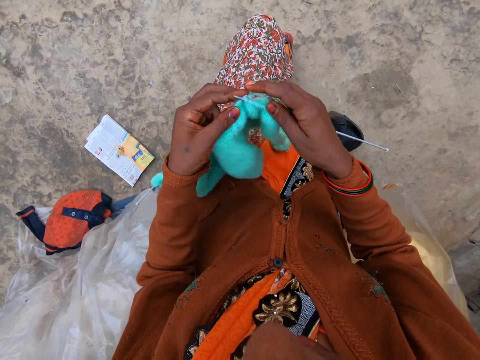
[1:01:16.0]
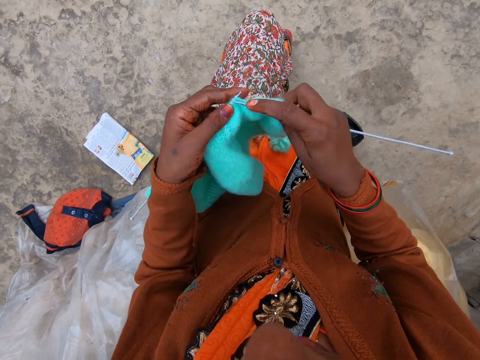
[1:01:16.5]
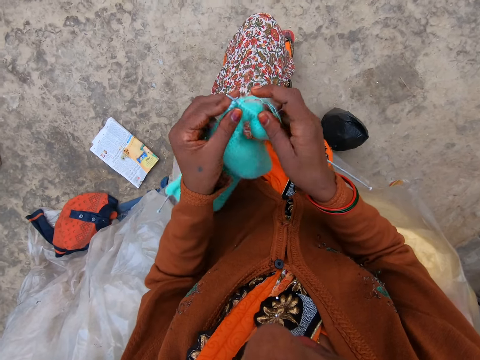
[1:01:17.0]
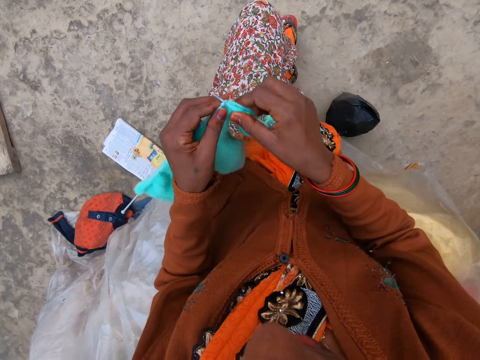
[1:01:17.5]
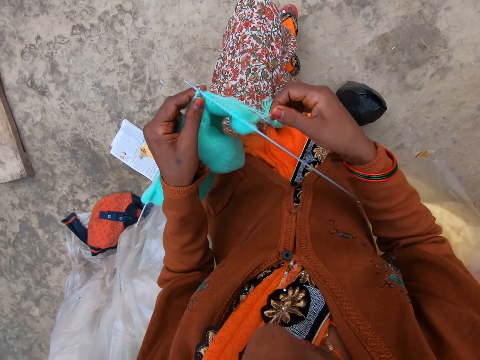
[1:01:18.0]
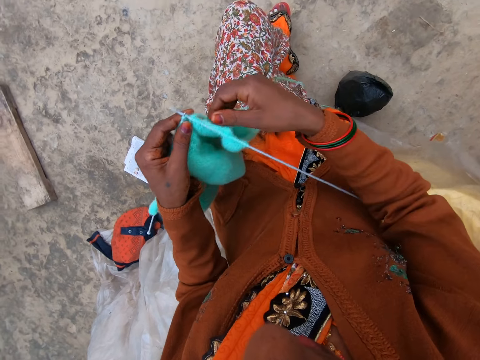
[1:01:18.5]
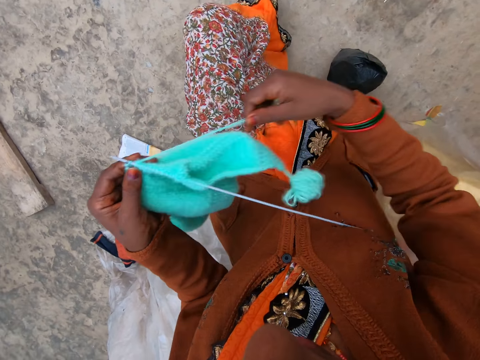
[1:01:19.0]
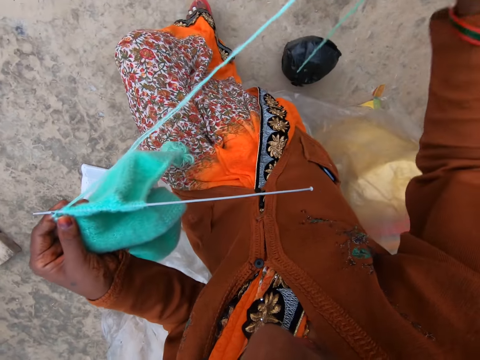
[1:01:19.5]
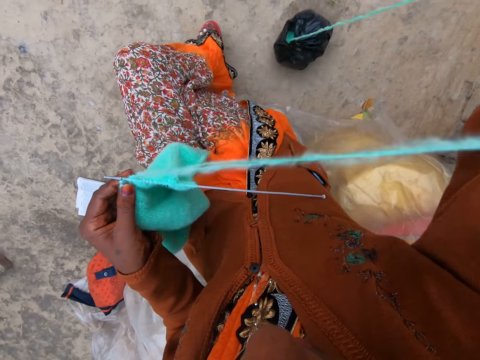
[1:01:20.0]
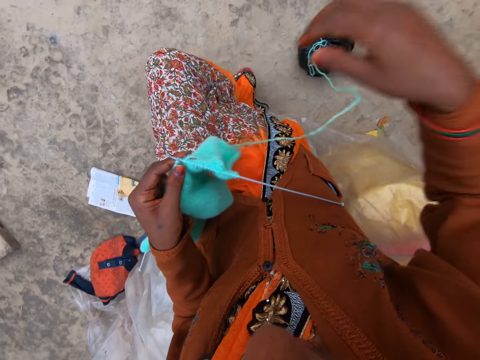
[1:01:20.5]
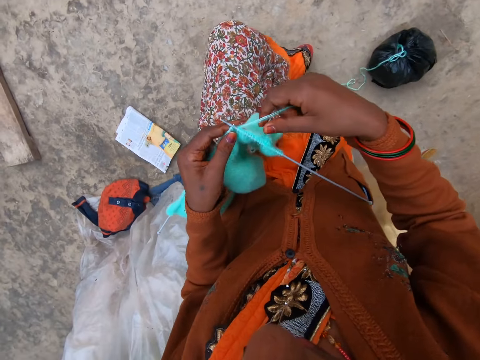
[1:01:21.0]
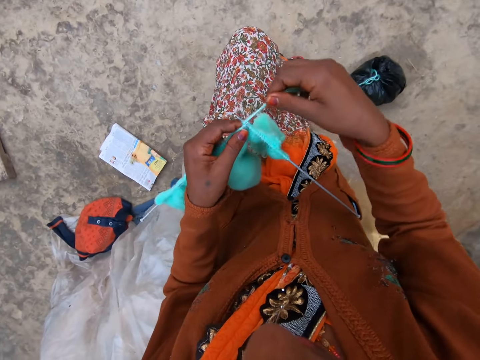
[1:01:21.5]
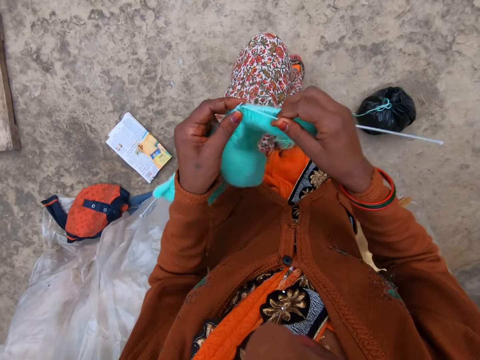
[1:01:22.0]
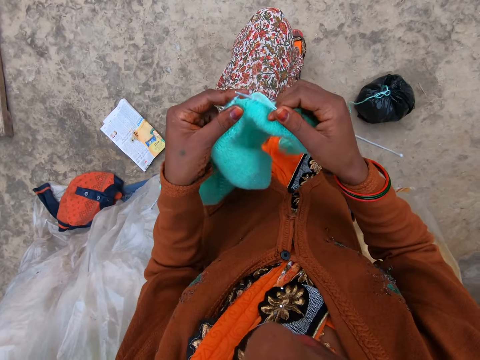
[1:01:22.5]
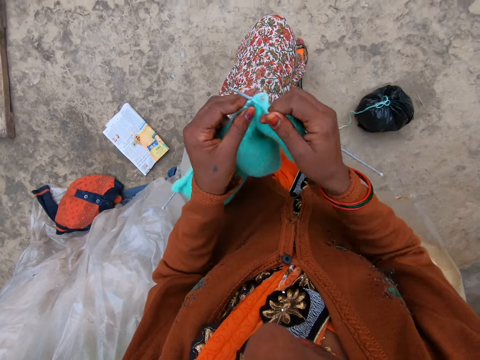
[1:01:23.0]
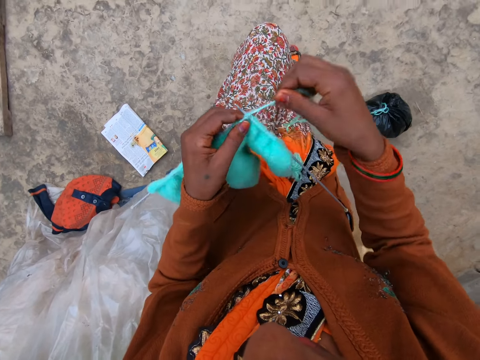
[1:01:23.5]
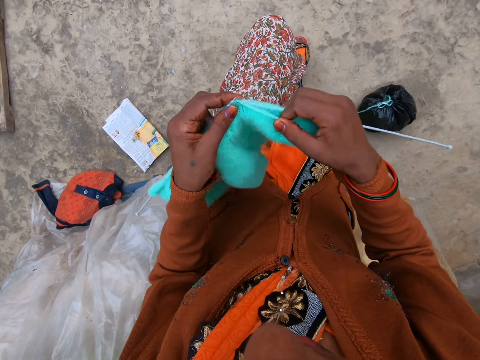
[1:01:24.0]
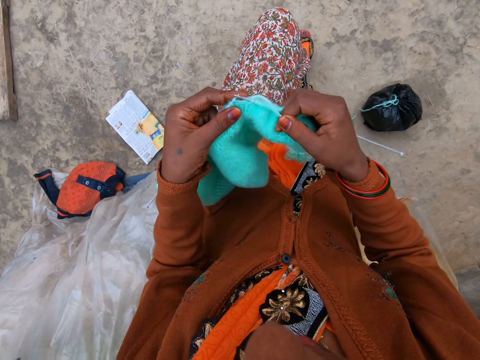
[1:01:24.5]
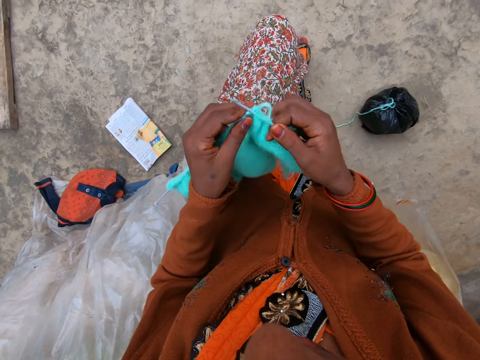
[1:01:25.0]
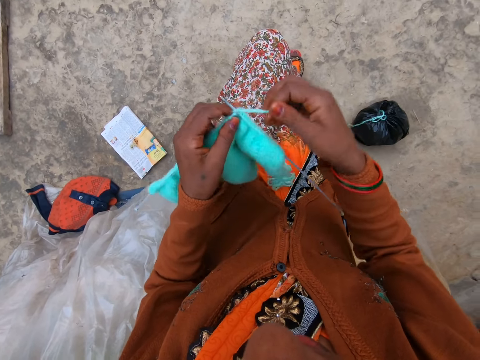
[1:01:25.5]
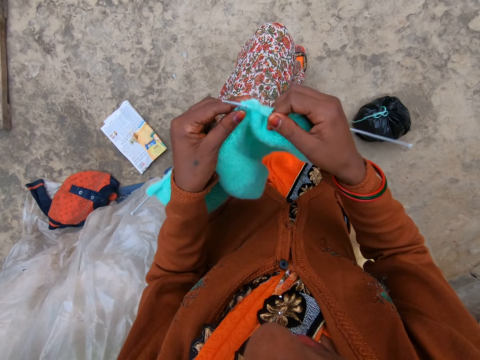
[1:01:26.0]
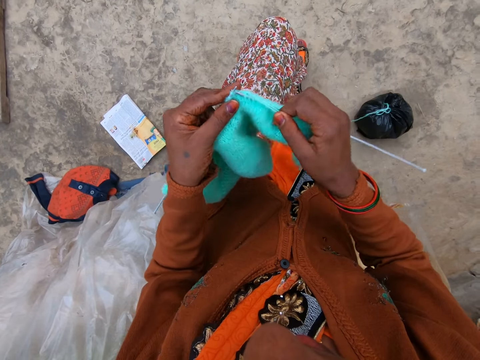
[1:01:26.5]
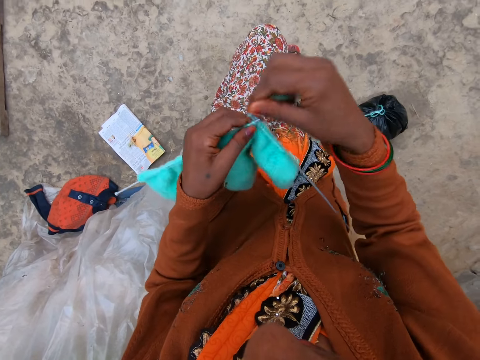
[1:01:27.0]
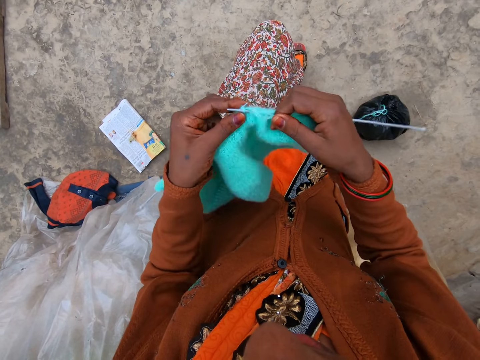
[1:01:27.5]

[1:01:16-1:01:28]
The camera wearer pulls the yarn. They knit a garment using the yarn and knitting needles.

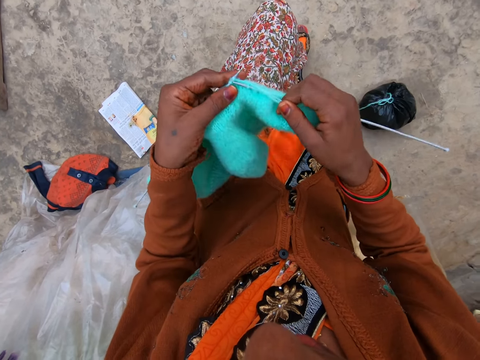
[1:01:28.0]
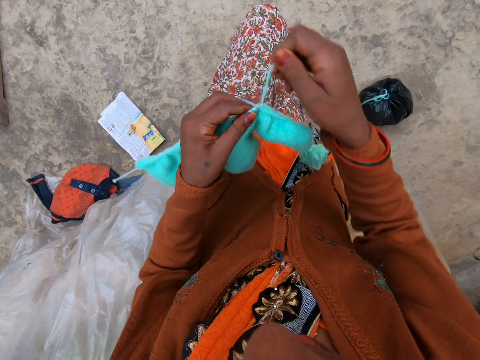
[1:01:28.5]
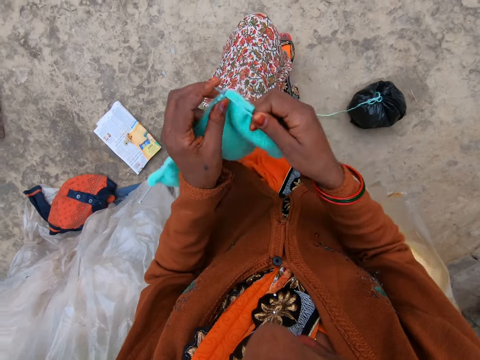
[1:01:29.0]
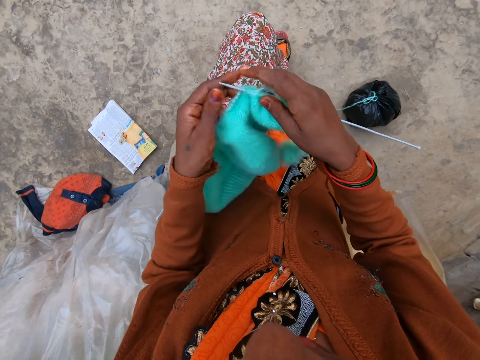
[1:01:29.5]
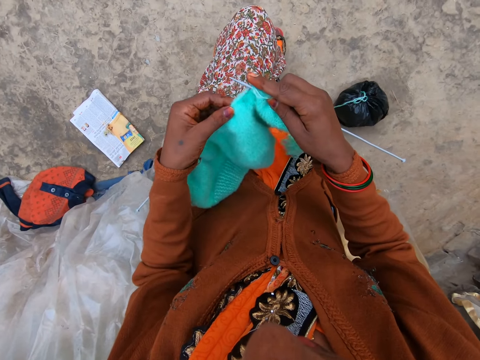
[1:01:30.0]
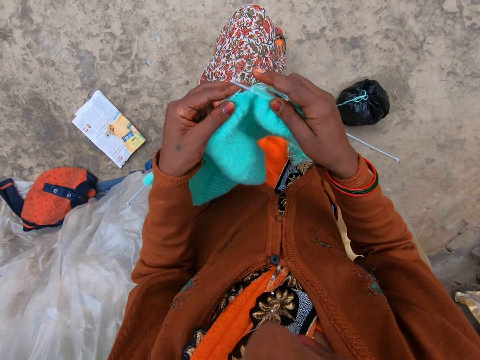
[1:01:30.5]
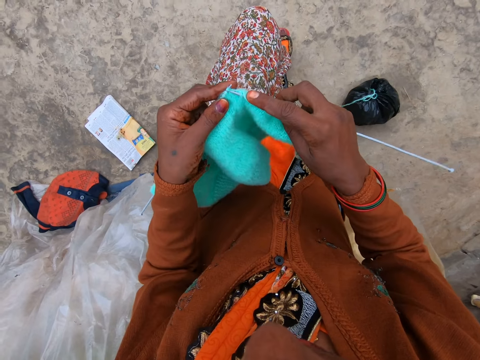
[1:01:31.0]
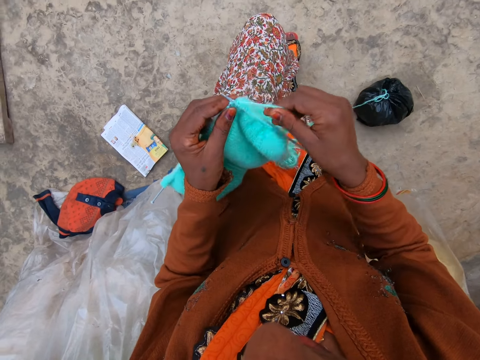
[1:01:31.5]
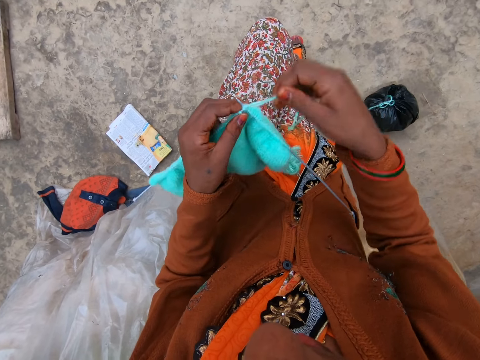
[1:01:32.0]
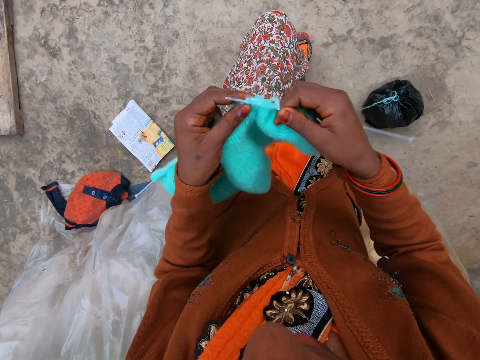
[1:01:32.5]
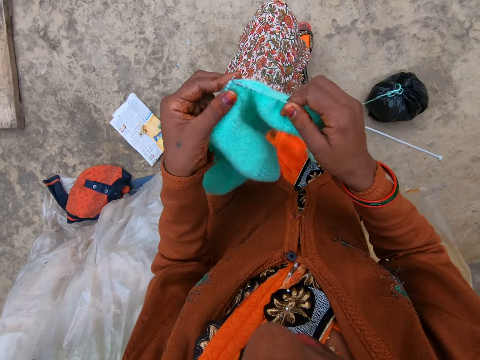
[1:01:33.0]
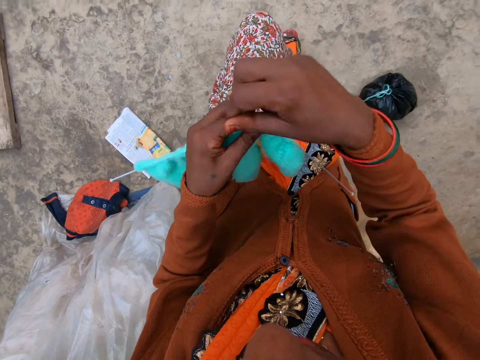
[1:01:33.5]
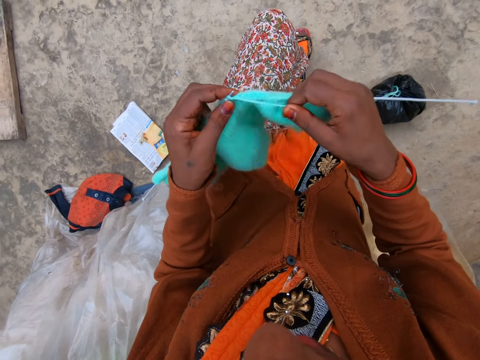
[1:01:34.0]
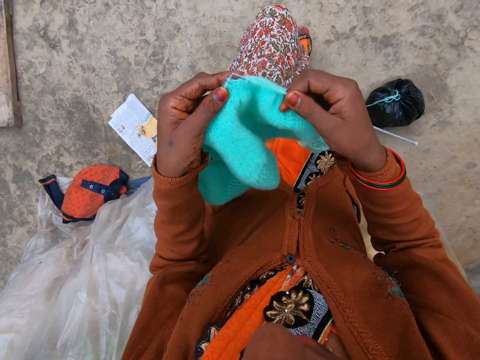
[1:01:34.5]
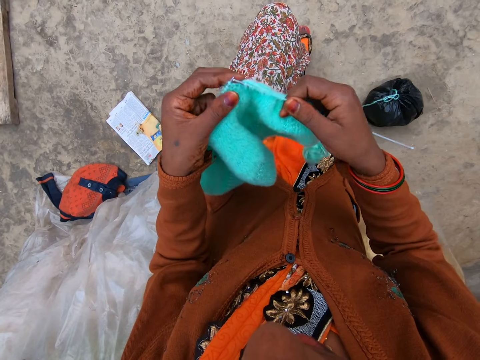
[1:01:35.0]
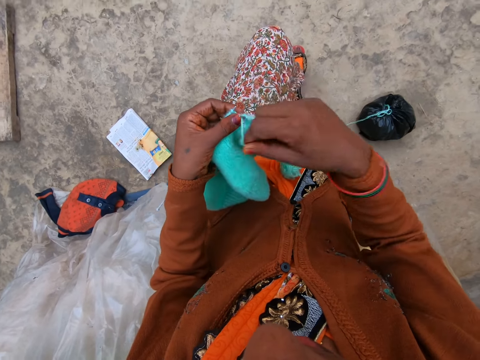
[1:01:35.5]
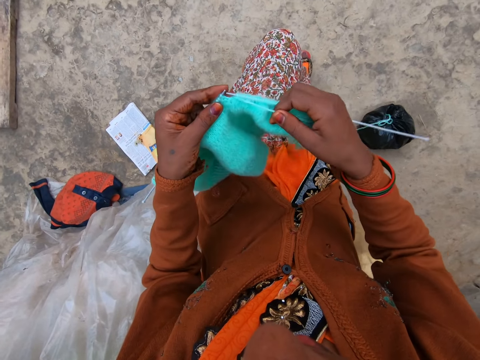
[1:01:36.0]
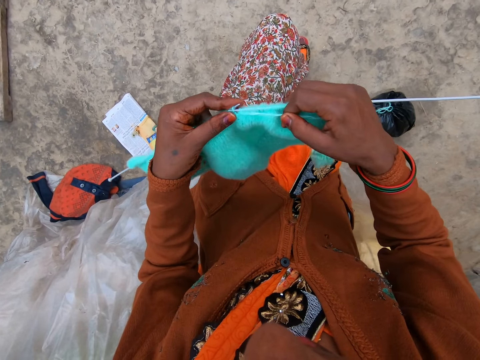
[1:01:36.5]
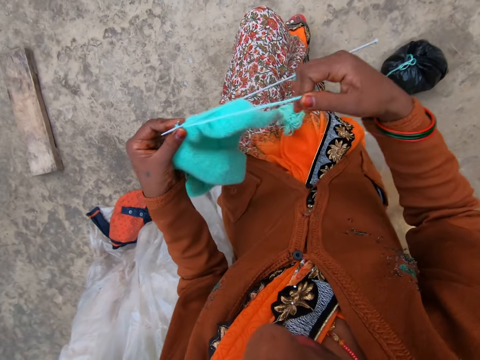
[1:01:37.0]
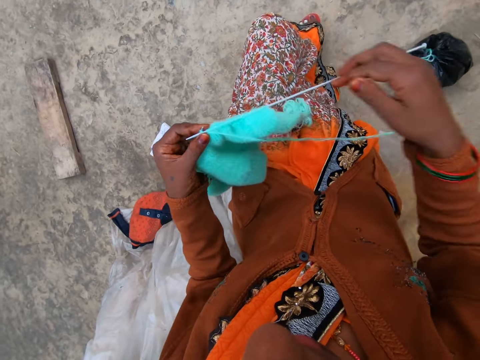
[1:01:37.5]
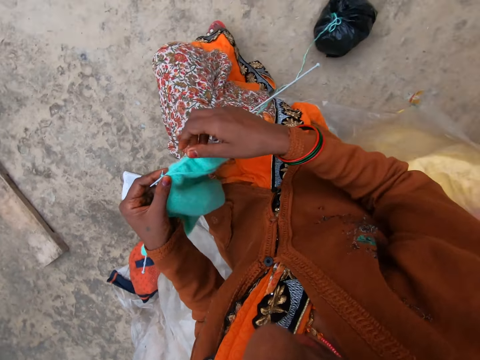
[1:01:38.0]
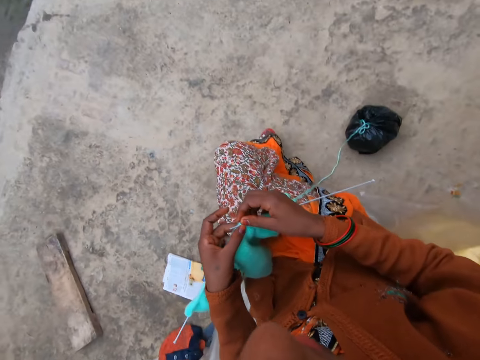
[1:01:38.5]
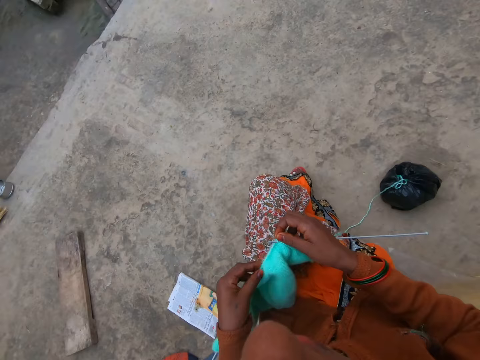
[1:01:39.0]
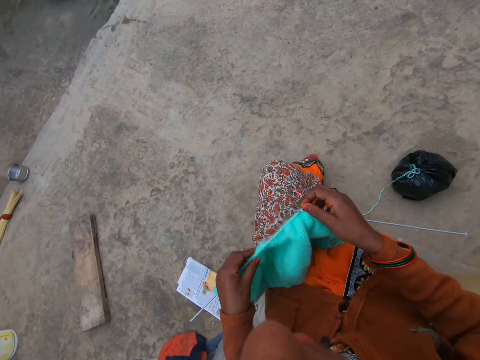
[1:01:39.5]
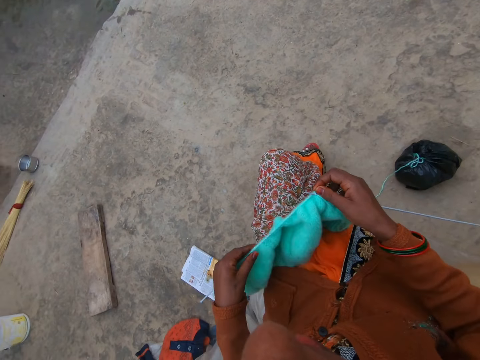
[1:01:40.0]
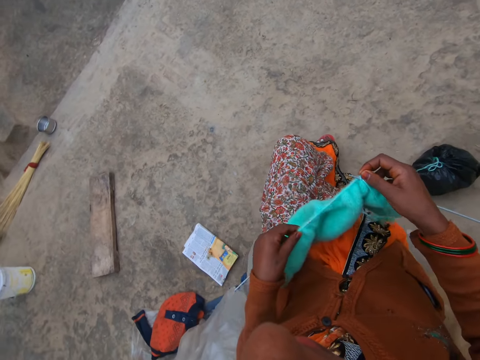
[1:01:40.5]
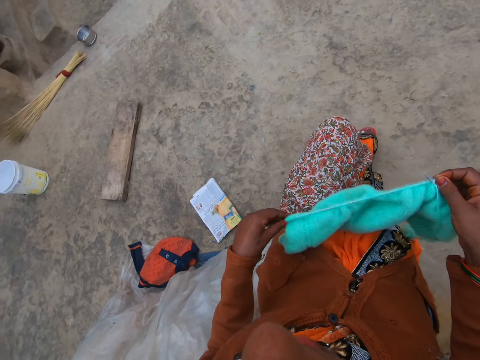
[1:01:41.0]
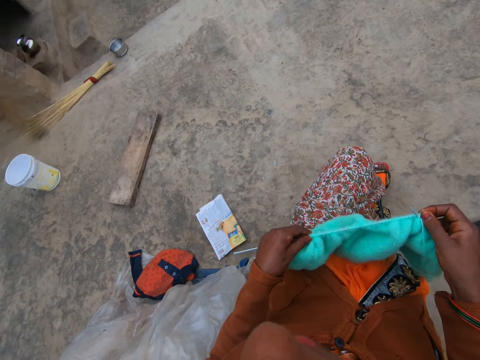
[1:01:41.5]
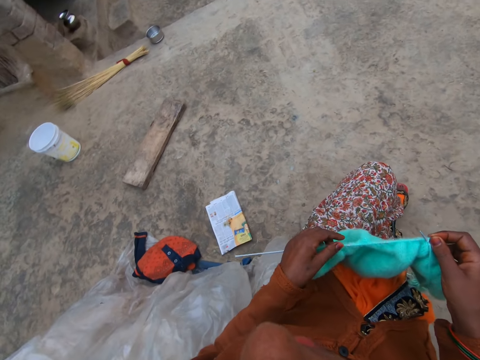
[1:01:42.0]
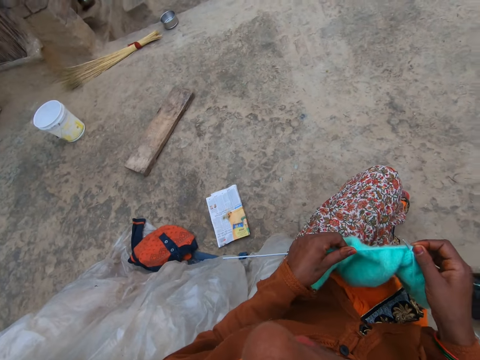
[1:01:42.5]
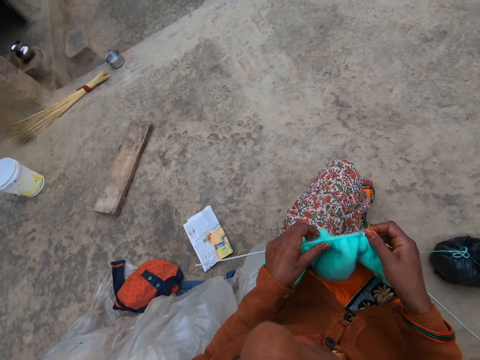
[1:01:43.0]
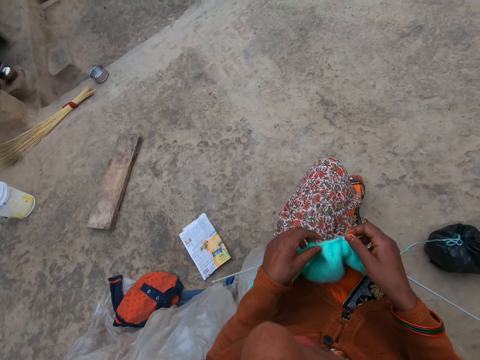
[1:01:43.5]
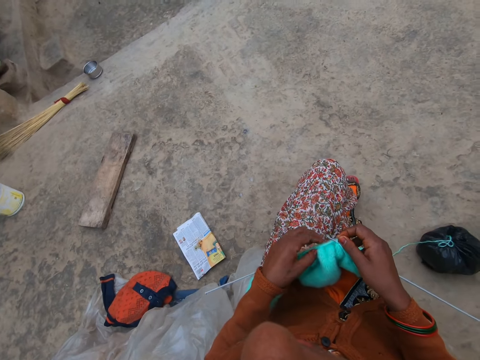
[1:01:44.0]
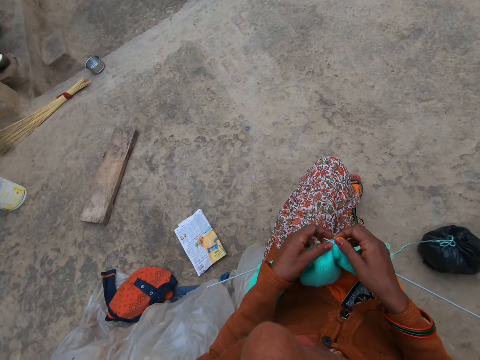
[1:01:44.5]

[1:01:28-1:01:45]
The camera wearer pushes the garment on the knitting needle. They knit the garment using a yarn and knitting needles. They pull the yarn, adjust the blanket, and push the garment on the knitting needle.
